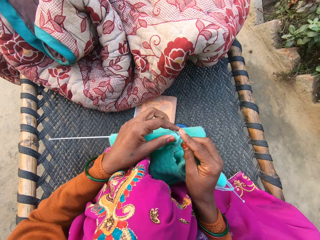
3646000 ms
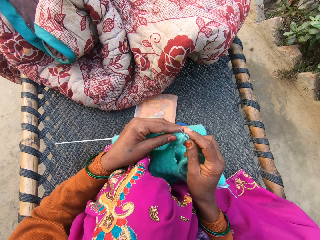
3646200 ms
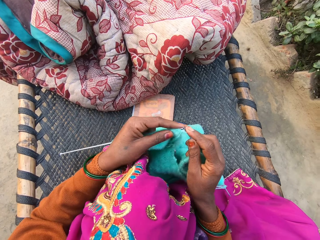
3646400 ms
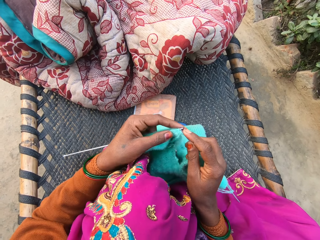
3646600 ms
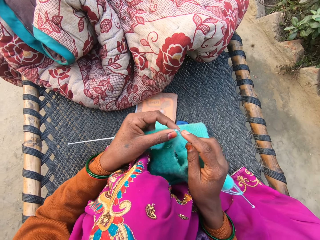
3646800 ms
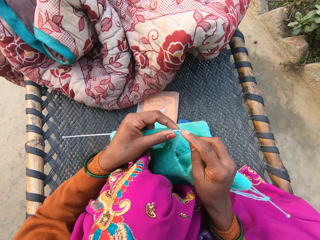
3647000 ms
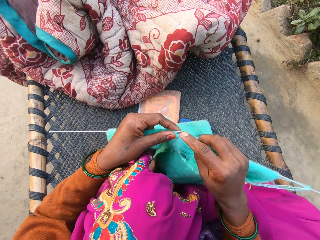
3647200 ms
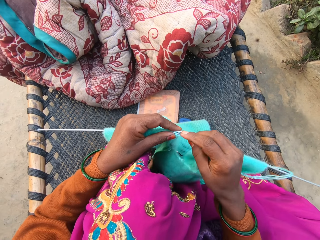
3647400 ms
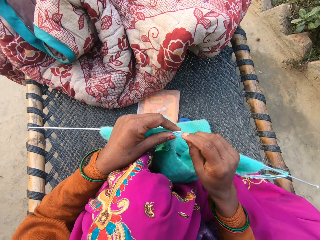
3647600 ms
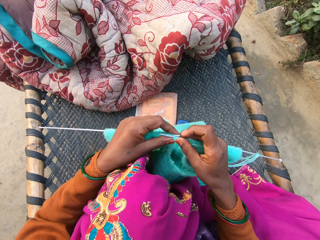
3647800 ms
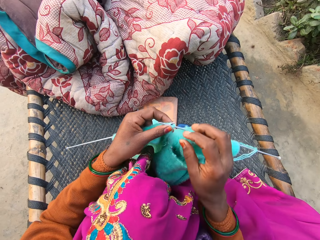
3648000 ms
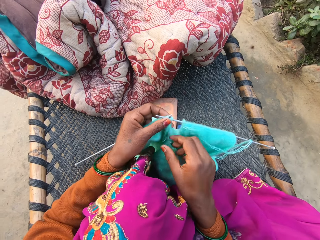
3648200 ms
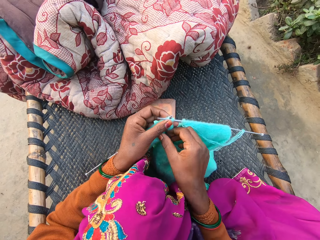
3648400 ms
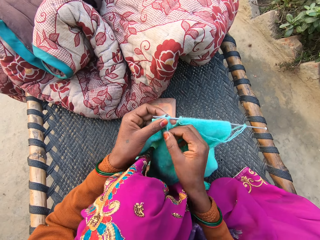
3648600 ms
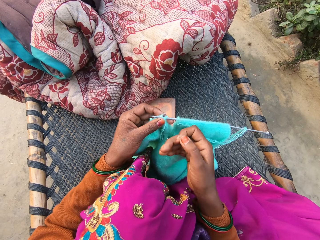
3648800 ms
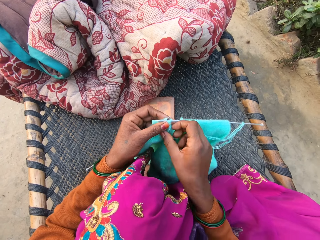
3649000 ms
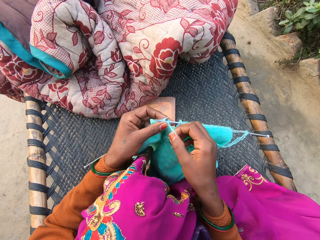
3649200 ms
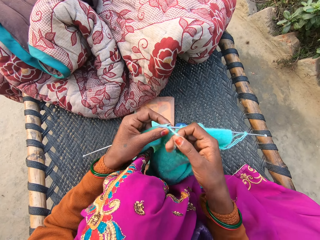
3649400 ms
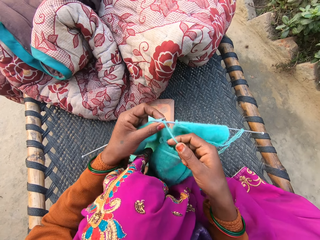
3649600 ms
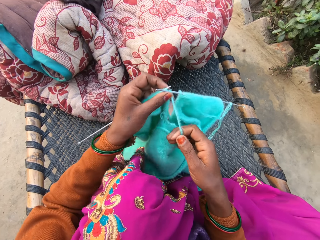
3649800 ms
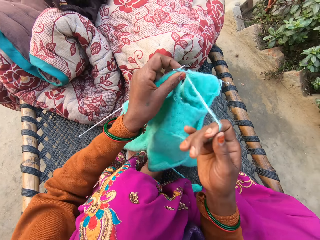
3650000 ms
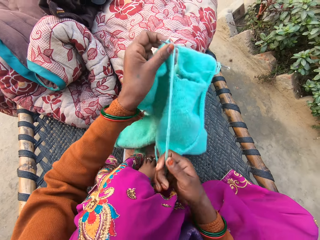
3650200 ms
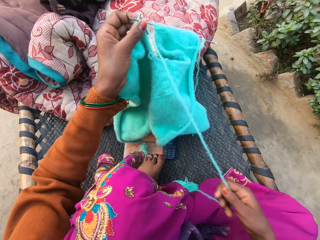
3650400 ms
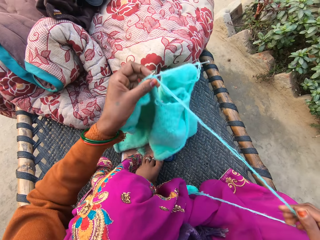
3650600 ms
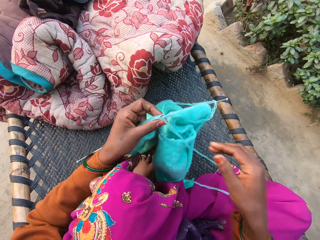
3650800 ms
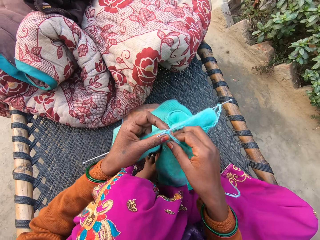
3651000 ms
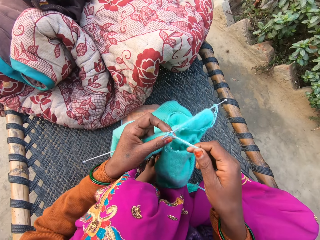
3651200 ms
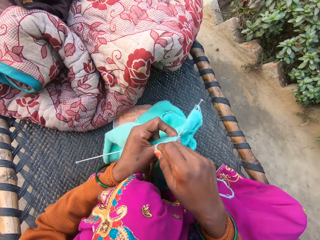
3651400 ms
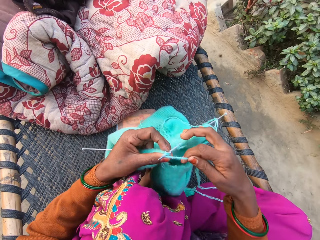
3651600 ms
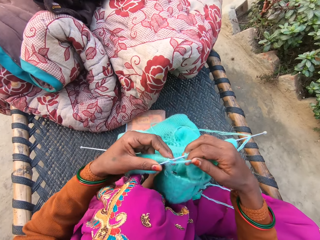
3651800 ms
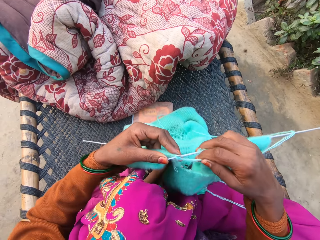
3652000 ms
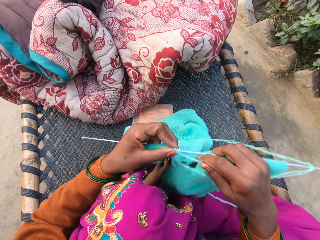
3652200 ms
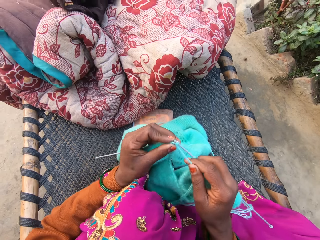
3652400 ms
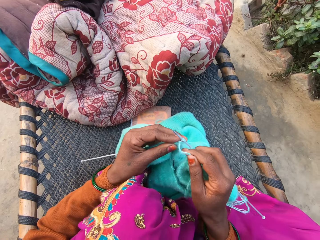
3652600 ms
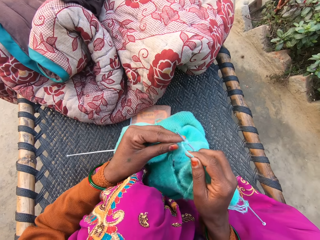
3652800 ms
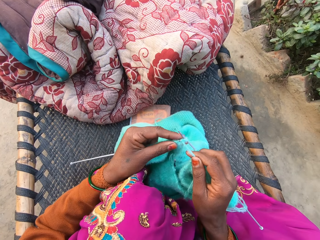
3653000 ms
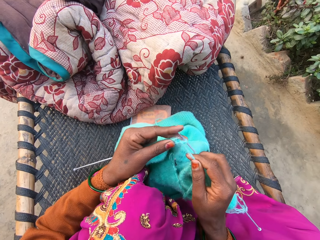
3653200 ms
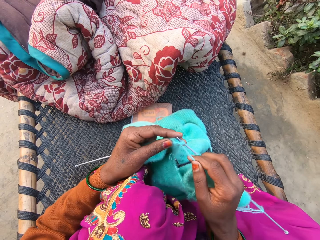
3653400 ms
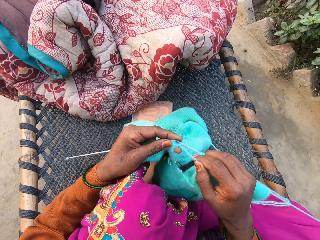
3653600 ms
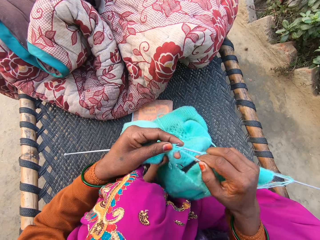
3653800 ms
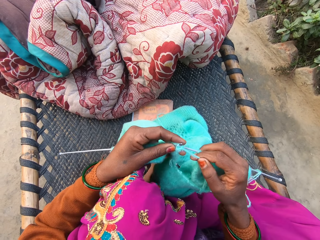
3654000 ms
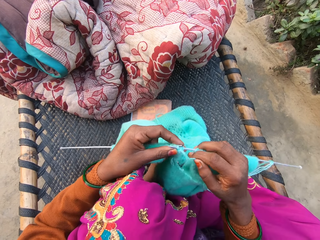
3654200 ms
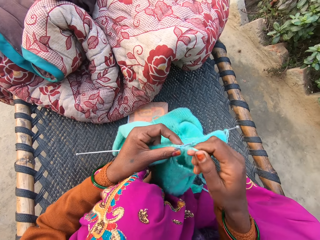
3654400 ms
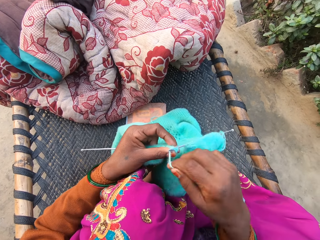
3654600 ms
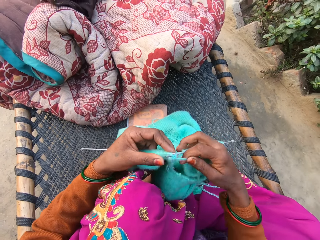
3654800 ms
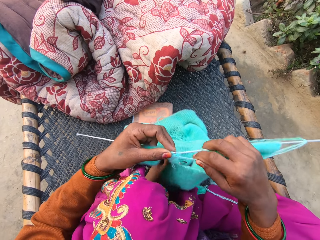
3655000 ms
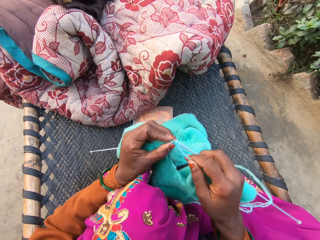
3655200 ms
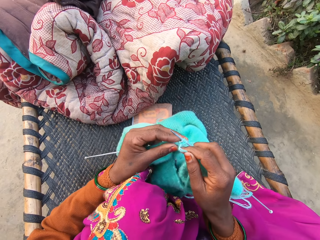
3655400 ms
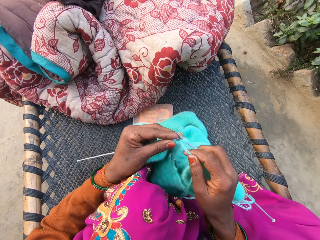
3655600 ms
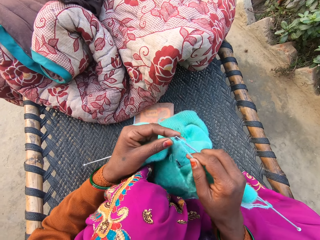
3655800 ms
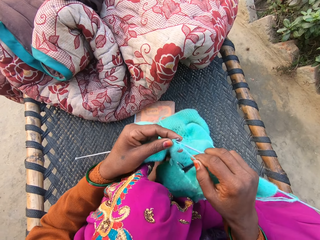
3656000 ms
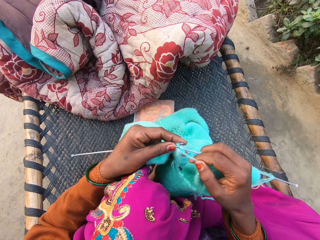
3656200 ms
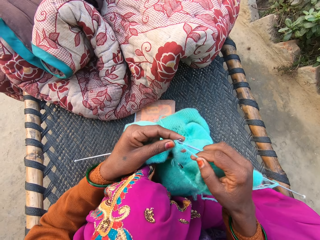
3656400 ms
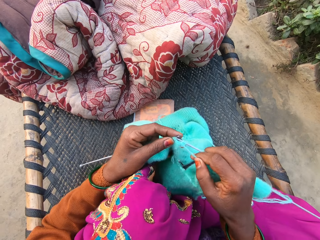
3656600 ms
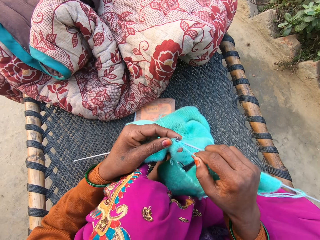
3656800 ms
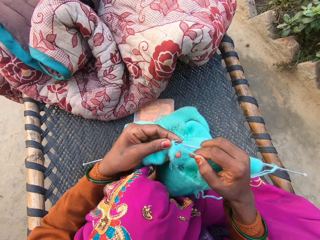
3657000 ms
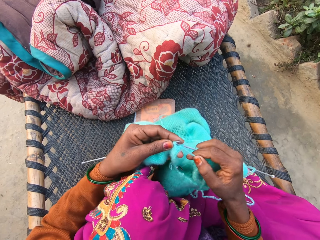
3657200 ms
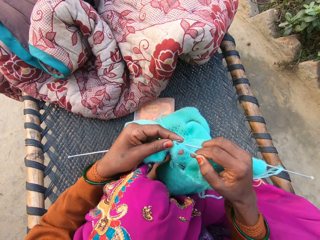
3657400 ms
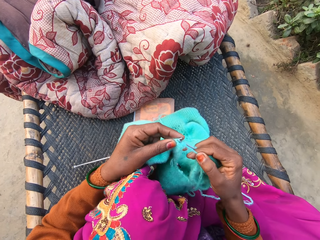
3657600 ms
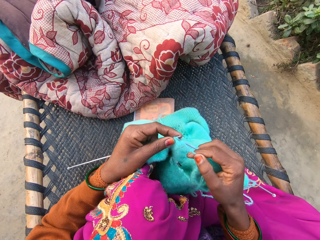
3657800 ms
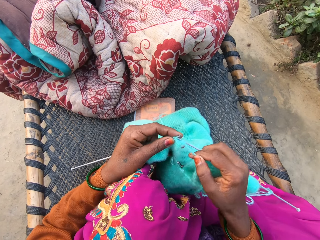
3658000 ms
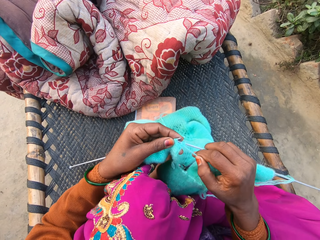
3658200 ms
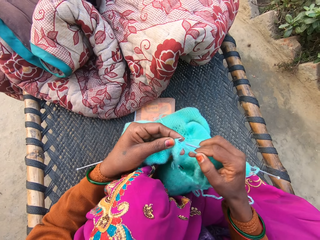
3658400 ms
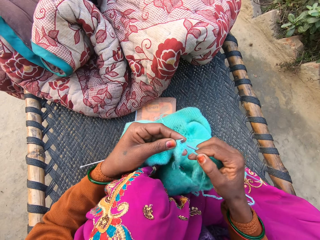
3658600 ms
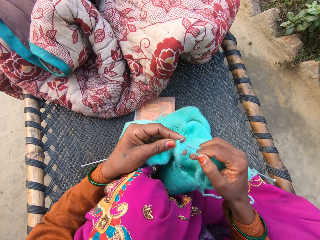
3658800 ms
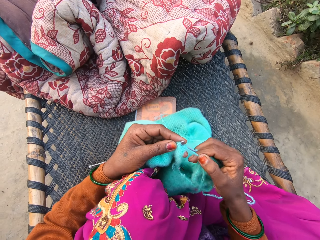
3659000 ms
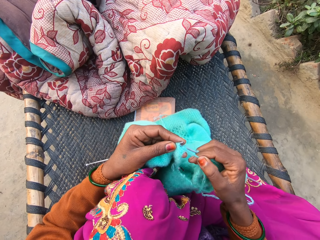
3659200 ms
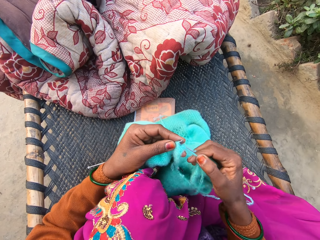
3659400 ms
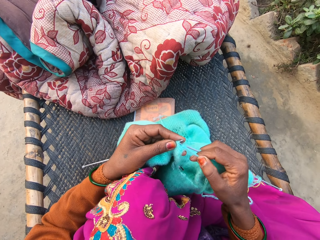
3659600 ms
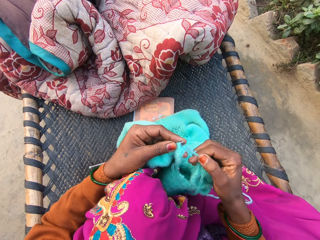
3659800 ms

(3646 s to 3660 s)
The camera wearer pushes a woolen cloth. They knit the woolen cloth. They hold a thread. They straighten the thread. They take a round thread. They knit the woolen cloth. They take the round thread. They knit the woolen cloth.

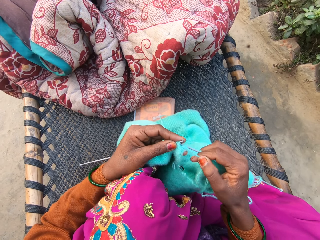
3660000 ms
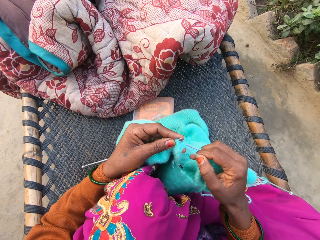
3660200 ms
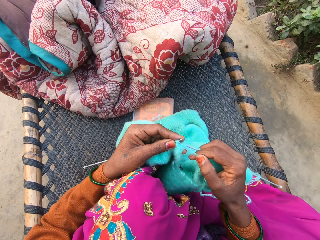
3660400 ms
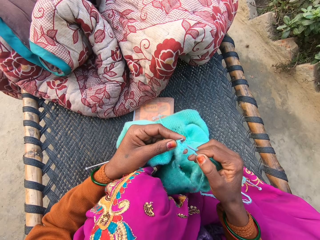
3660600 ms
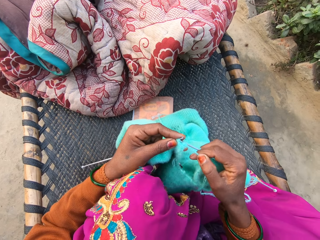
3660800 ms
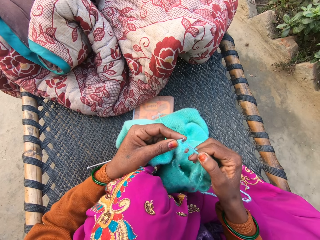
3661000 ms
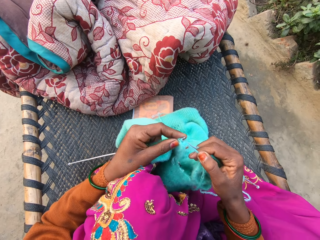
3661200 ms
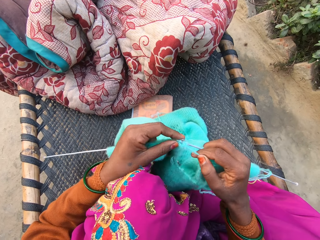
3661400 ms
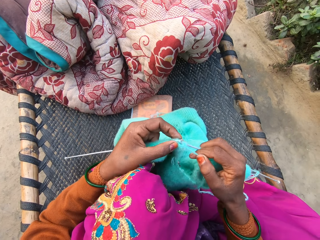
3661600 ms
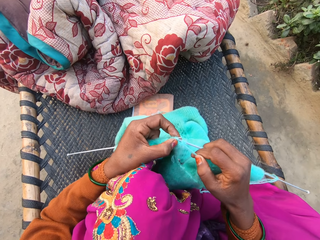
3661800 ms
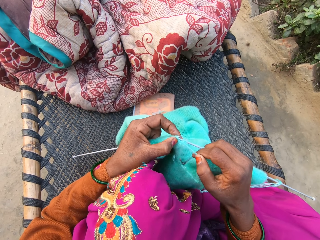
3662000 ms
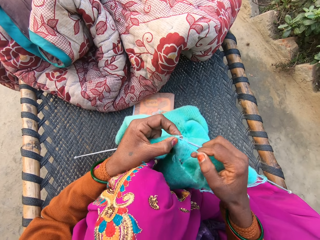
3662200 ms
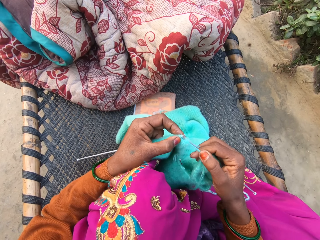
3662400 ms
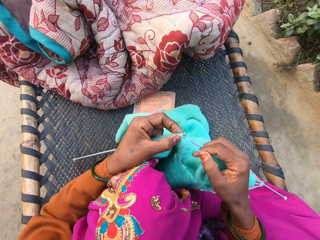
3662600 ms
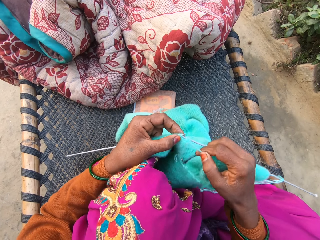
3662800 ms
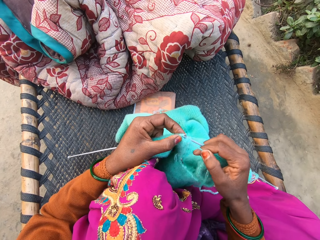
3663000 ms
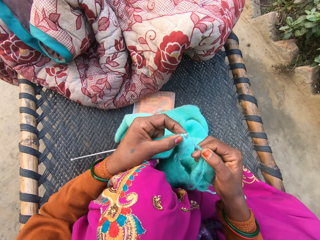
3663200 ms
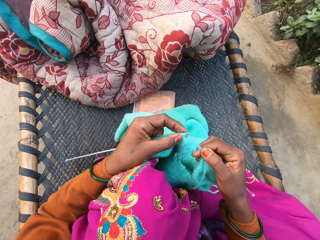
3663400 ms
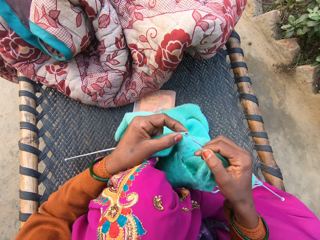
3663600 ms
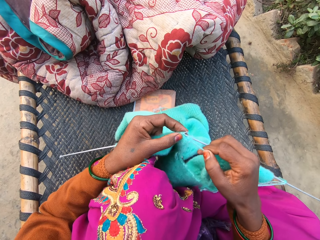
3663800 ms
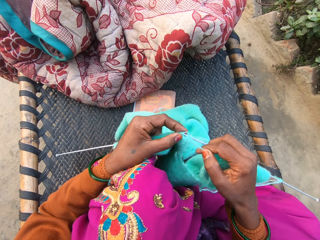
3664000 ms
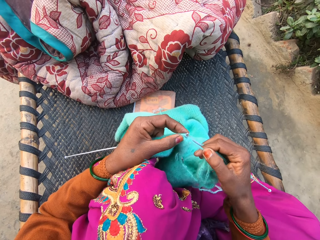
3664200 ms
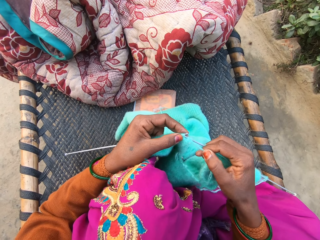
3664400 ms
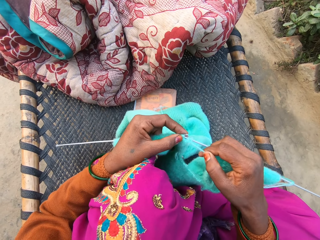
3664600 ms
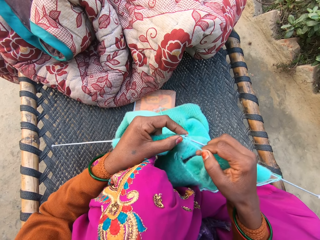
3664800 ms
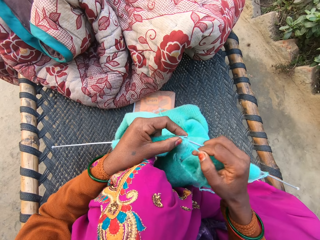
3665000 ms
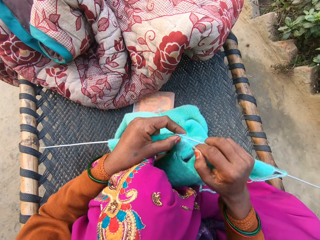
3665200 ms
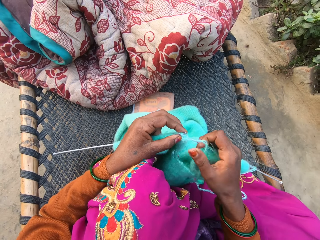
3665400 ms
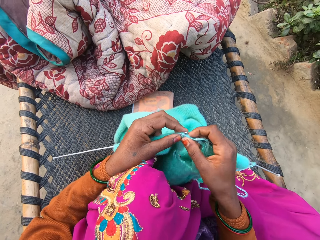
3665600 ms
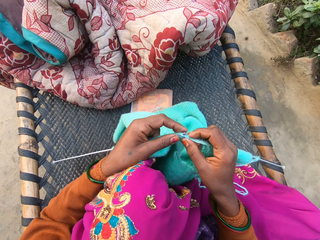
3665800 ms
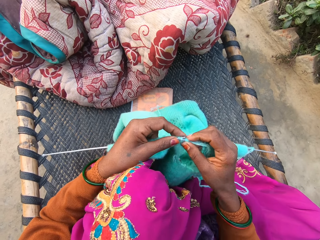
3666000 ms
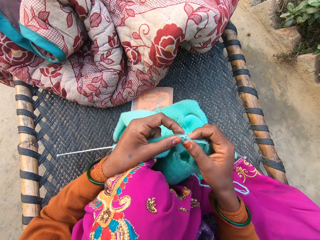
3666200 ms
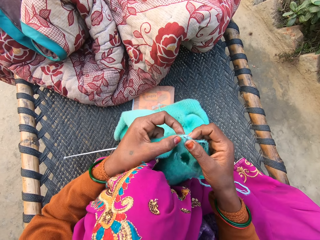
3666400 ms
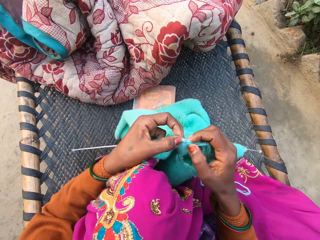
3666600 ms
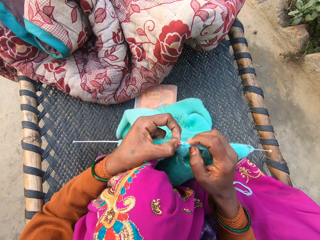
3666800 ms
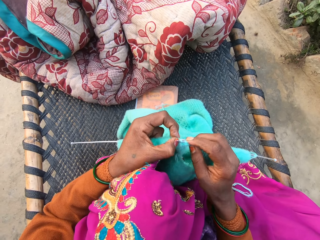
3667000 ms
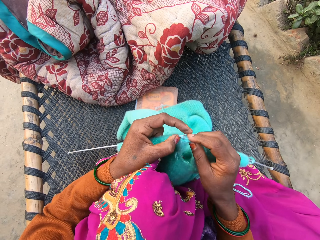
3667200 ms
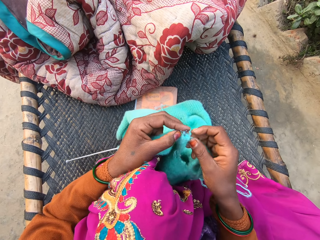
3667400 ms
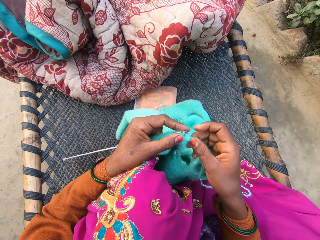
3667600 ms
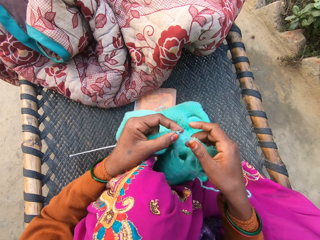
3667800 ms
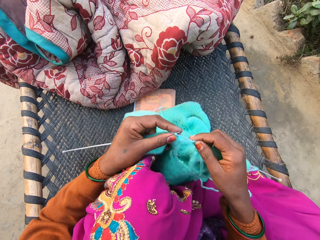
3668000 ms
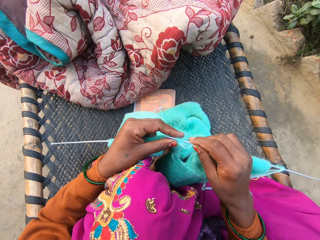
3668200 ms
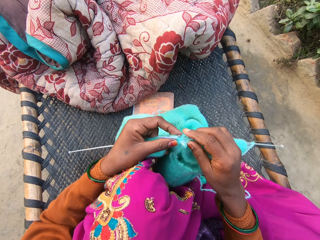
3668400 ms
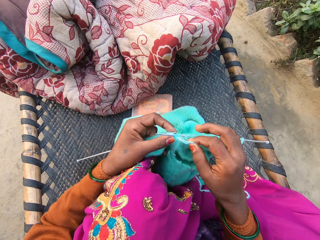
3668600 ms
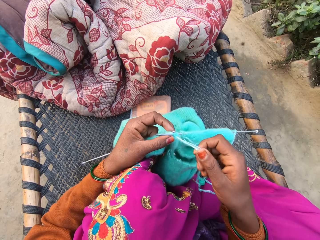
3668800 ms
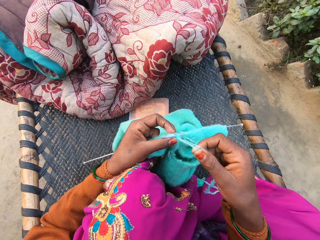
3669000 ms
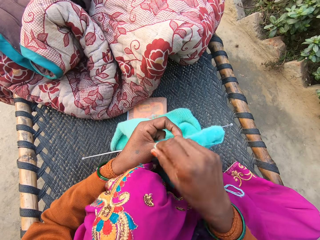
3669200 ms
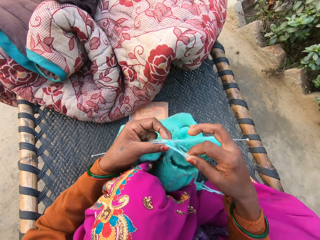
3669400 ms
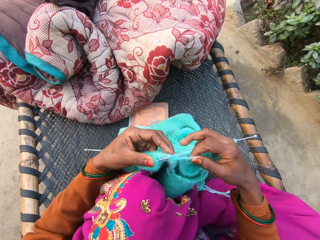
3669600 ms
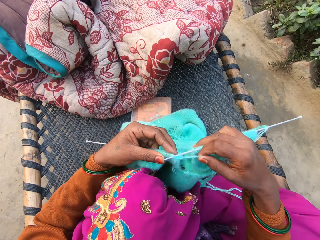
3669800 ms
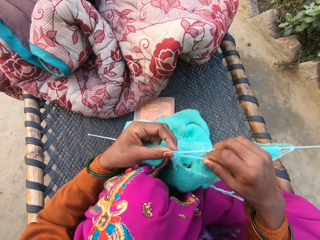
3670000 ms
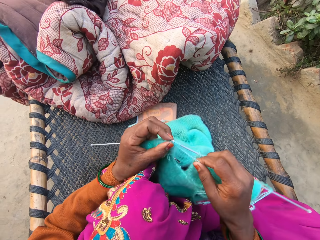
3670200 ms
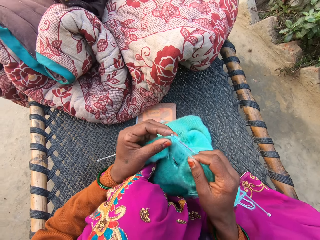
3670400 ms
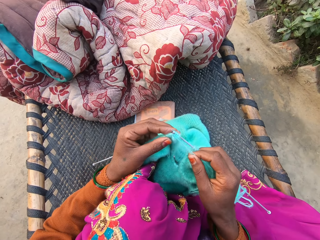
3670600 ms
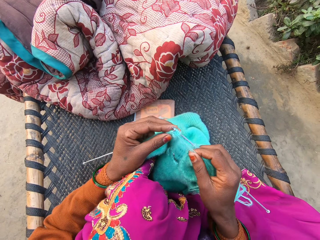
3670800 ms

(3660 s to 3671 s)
The camera wearer turns a round thread. They knit a woolen cloth.
